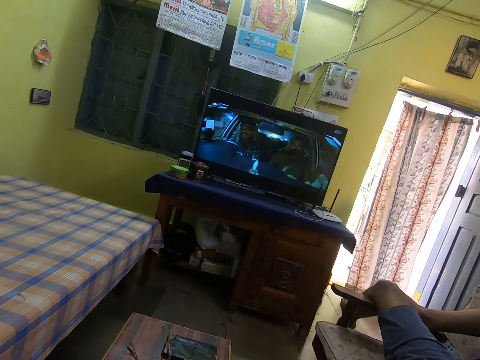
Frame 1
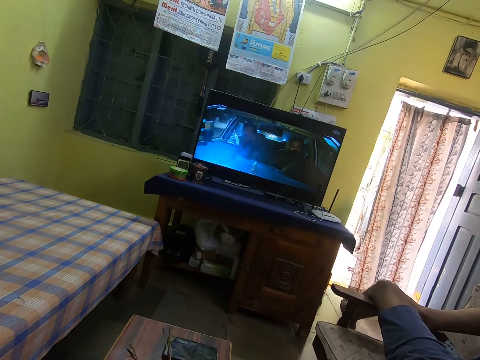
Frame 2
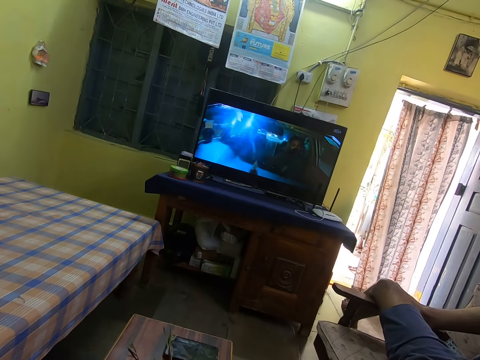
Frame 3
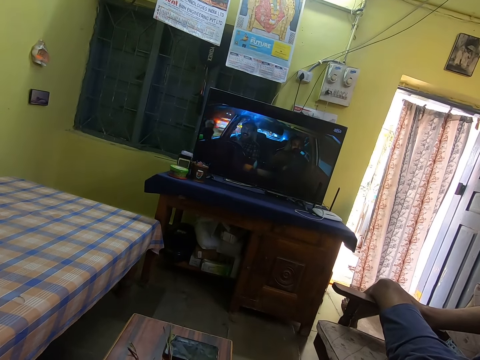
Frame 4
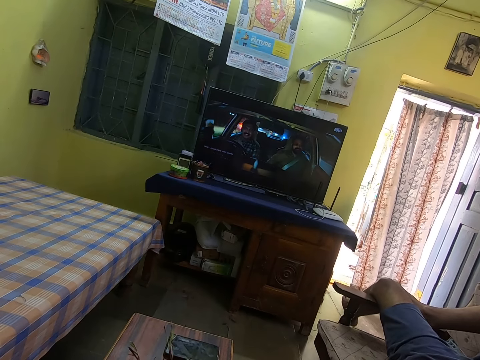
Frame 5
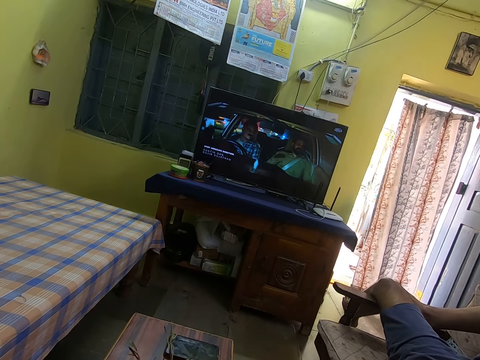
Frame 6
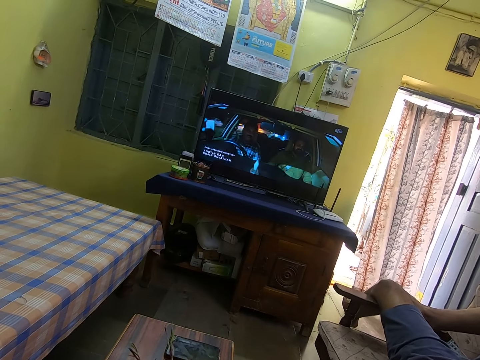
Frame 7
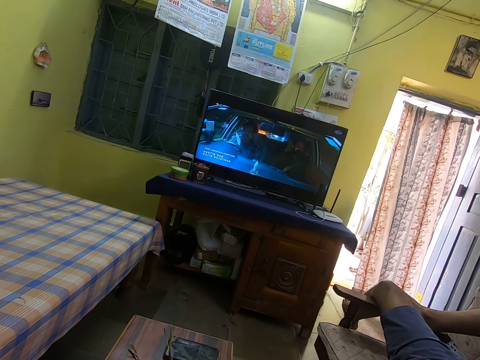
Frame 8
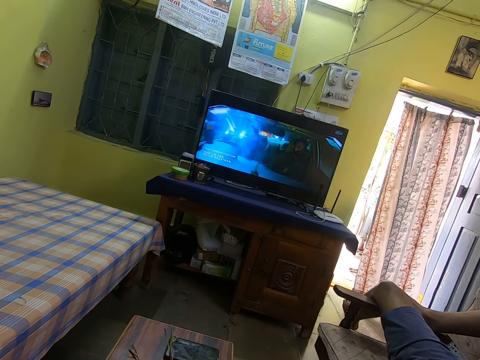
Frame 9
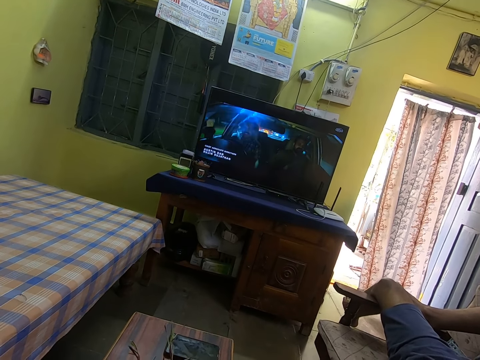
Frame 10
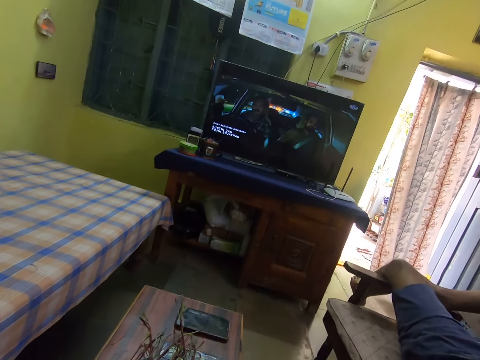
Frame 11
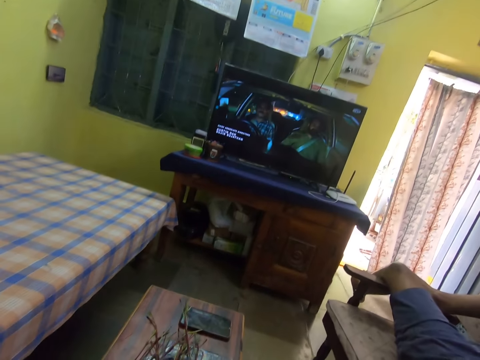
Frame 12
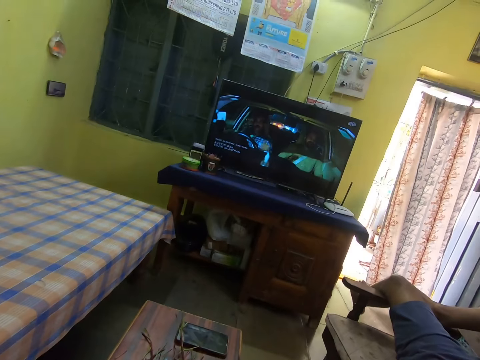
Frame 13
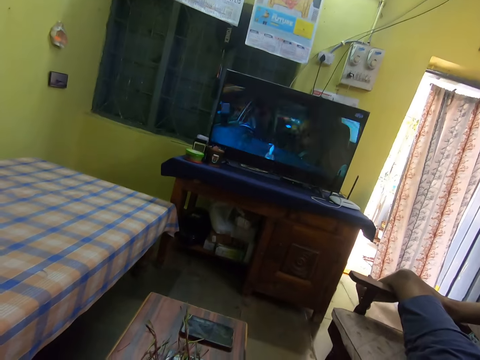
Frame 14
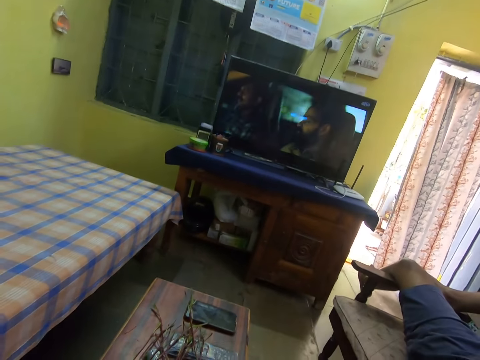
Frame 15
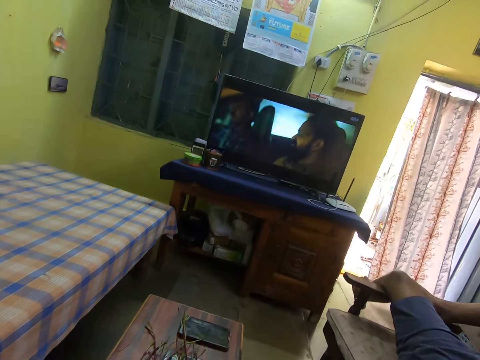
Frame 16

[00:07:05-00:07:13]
The camera wearer watches the television.

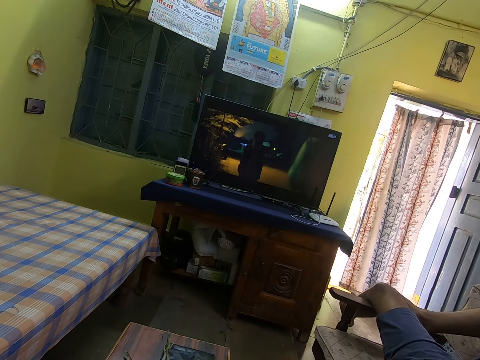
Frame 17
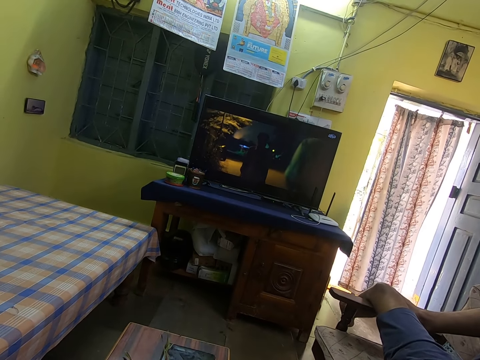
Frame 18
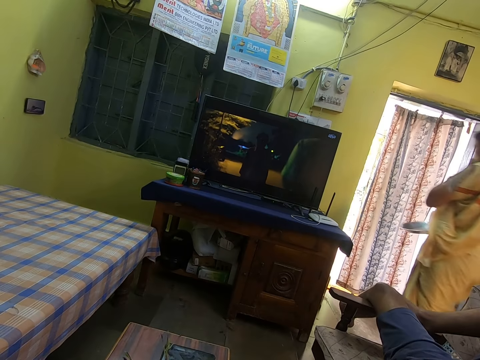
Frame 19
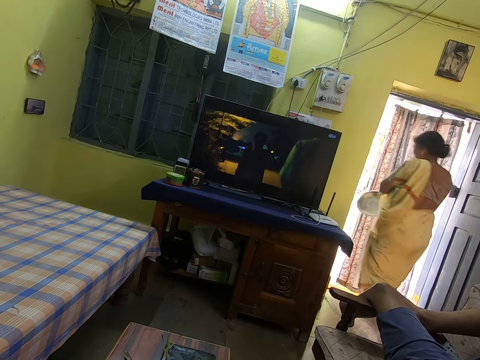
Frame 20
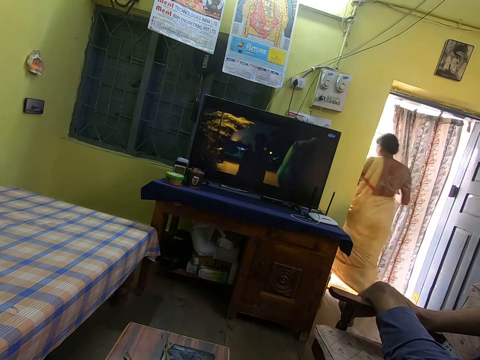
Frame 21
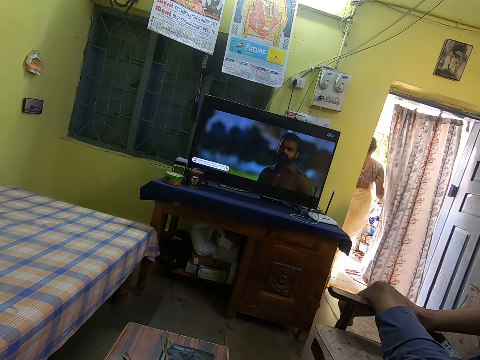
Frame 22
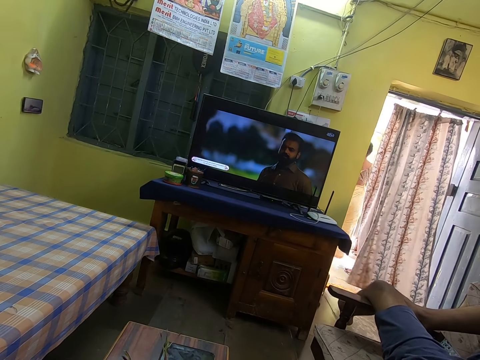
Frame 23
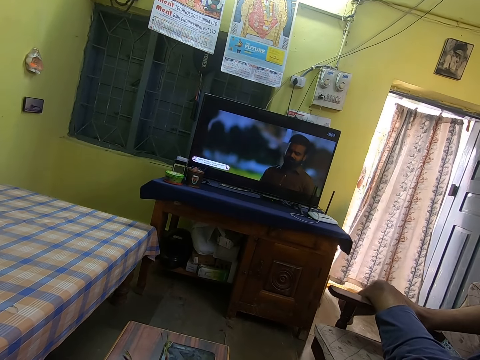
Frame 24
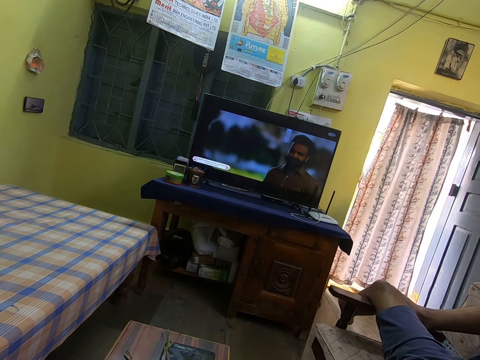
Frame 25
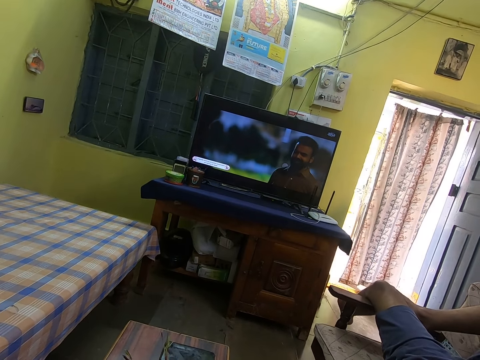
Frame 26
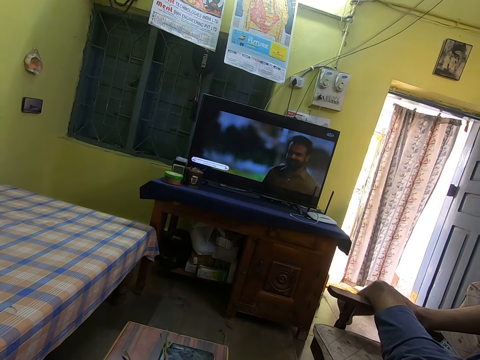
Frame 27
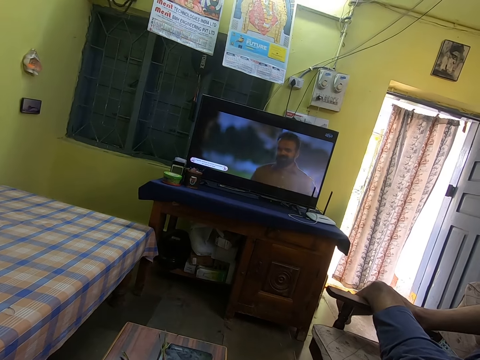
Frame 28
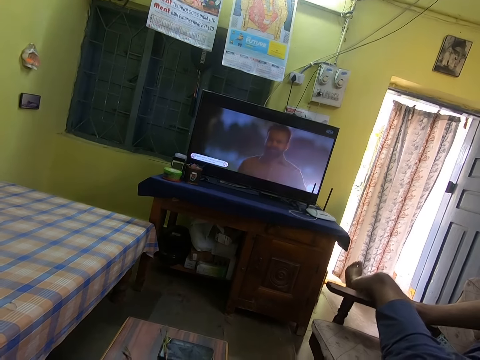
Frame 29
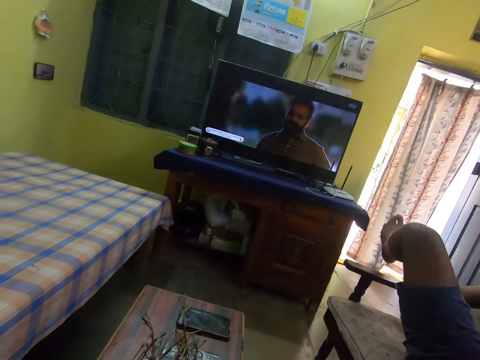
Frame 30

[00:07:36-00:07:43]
A person walks out.

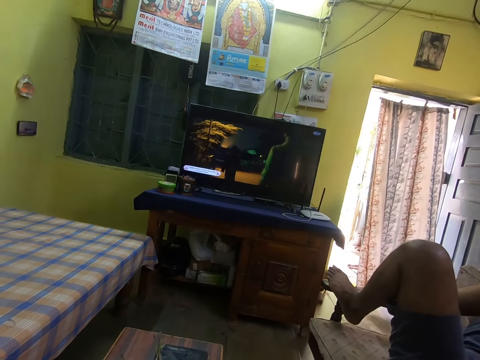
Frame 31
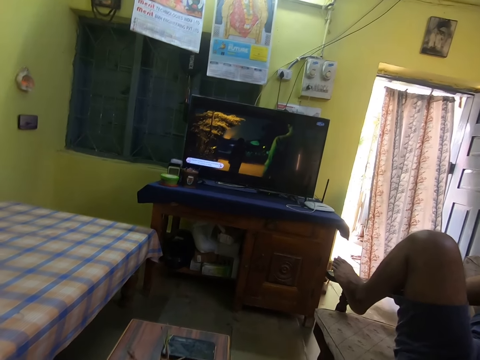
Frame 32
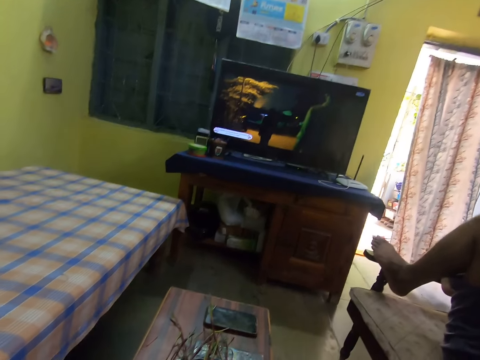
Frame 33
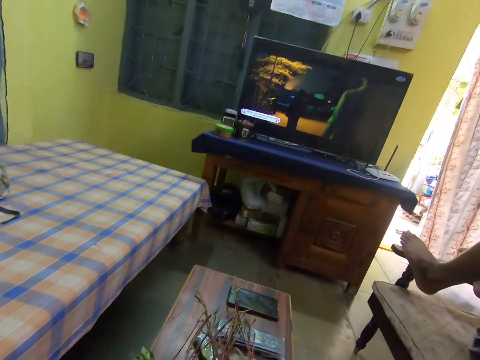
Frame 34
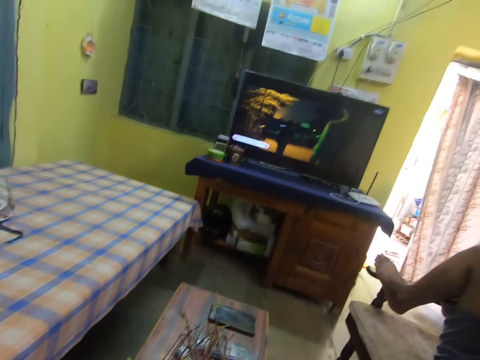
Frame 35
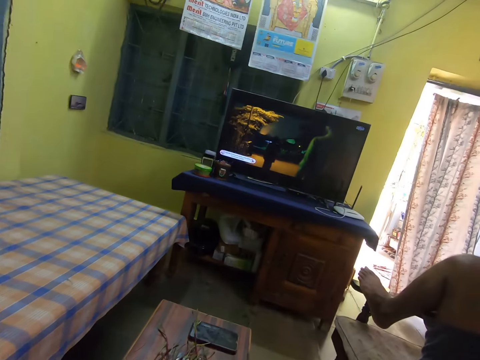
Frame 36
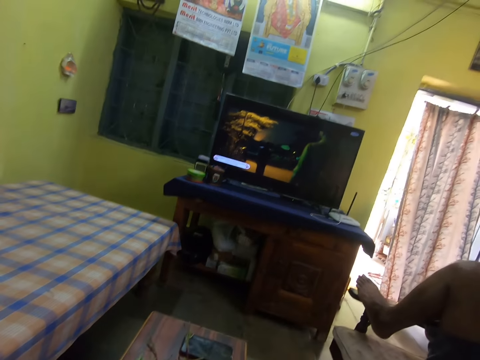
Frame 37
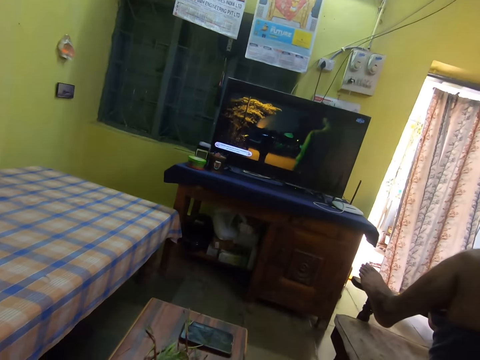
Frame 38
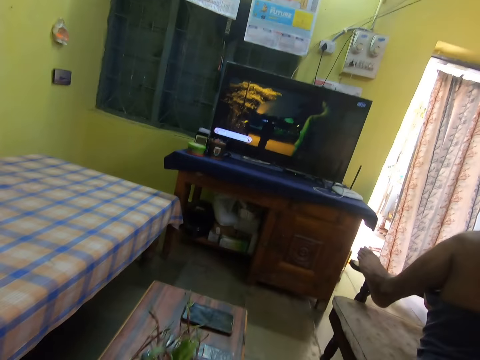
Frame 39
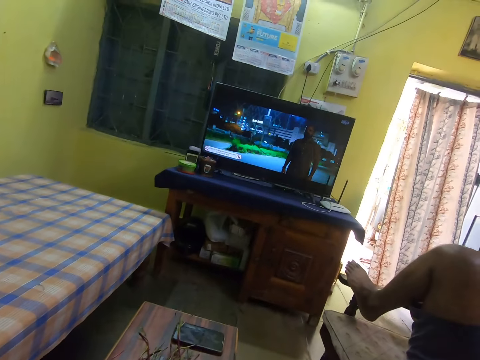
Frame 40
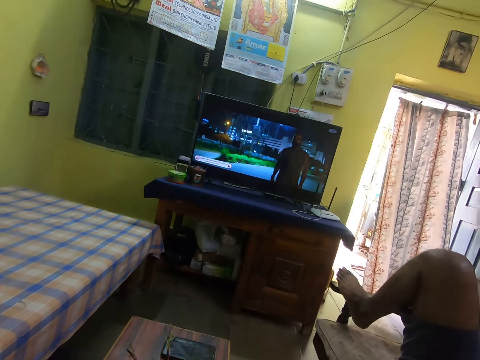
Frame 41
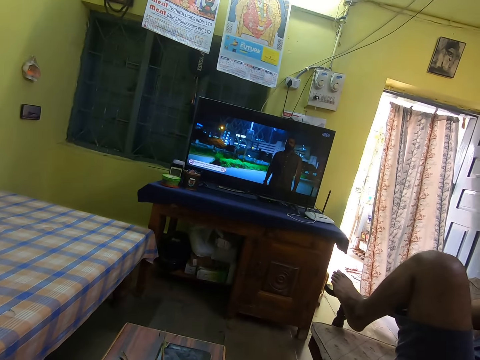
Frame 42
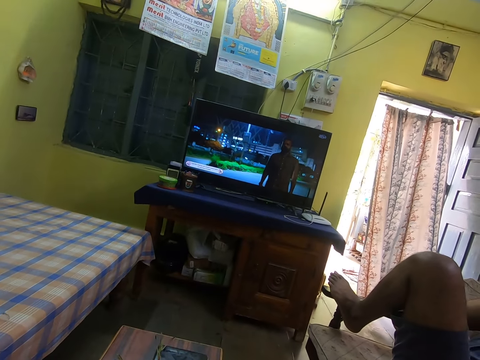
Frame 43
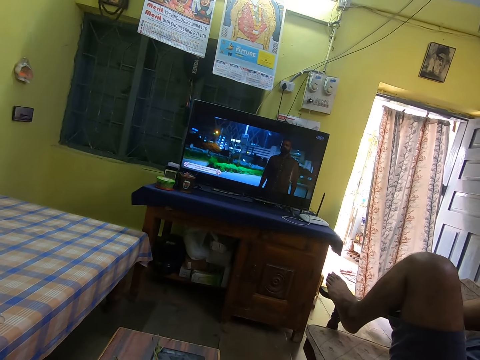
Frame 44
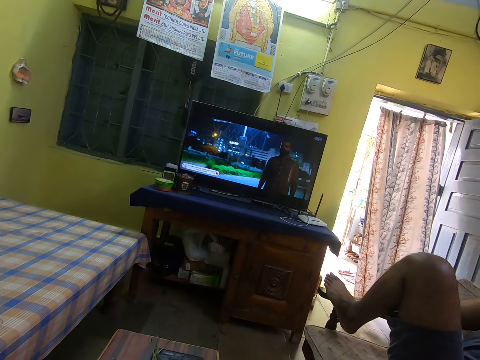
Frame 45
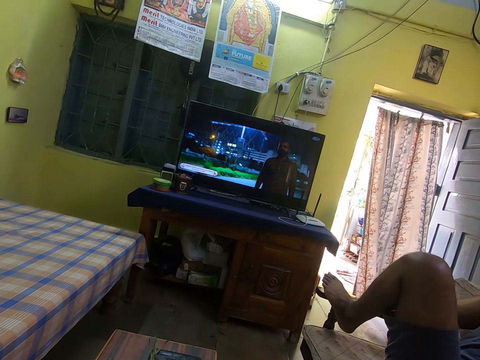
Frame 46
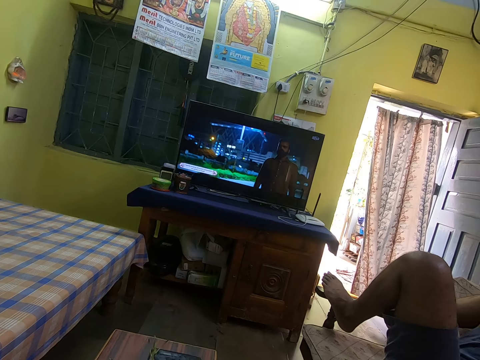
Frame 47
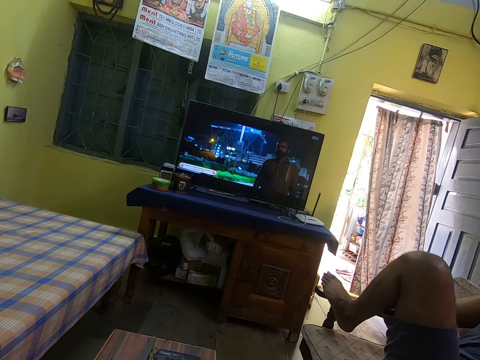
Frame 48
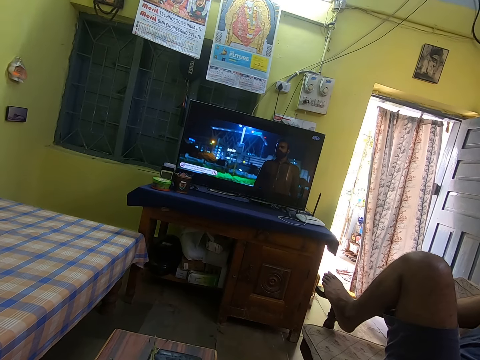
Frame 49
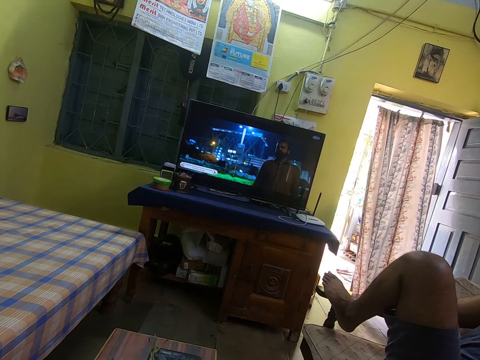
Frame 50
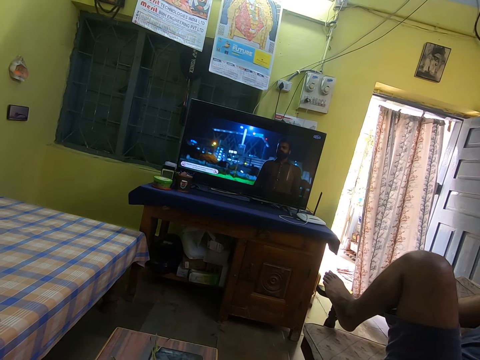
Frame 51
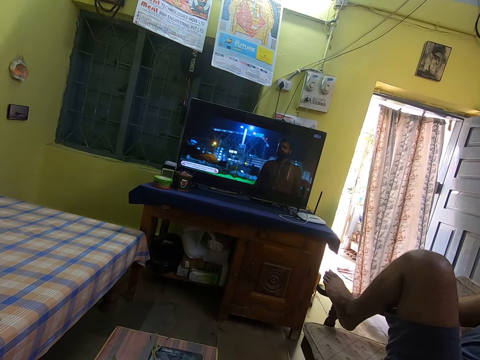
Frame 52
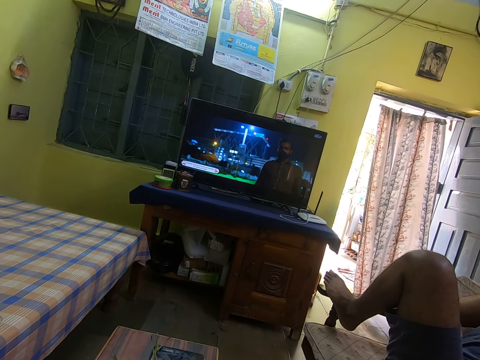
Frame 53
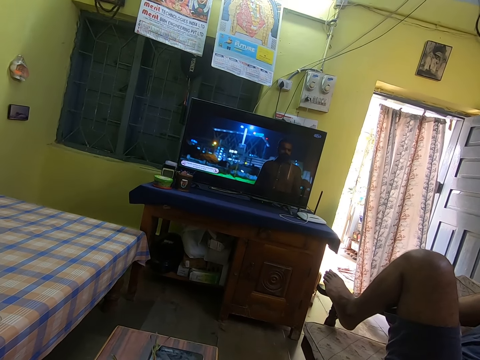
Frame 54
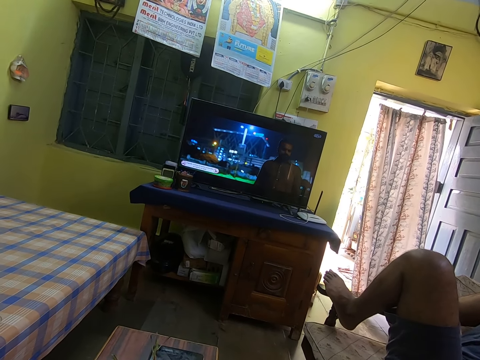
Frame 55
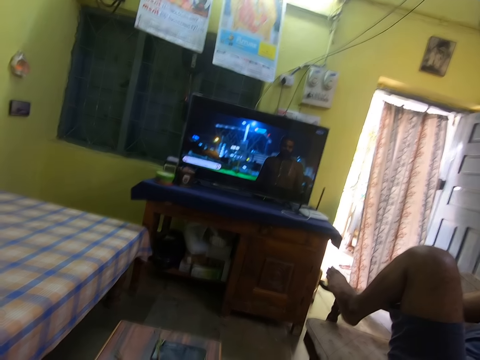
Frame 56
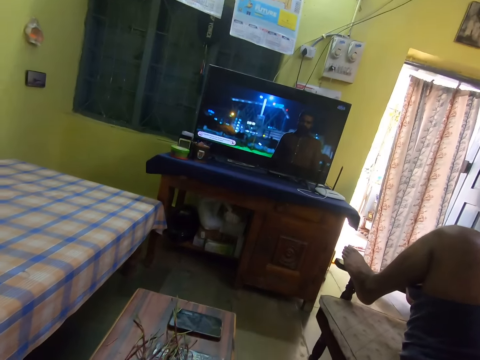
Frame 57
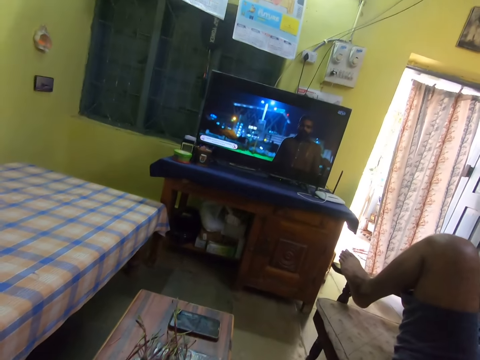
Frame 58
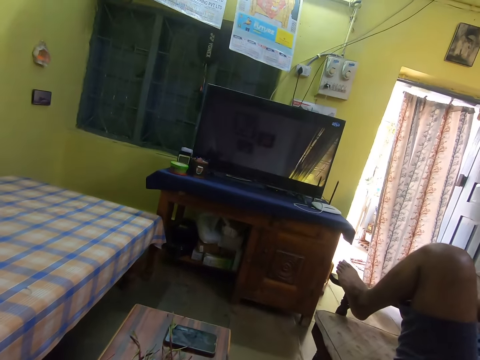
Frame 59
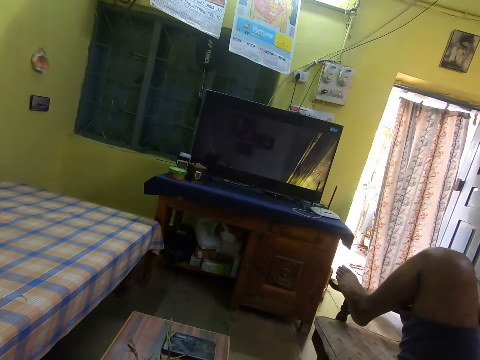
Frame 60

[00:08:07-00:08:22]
The camera wearer looks around. They watch television.
